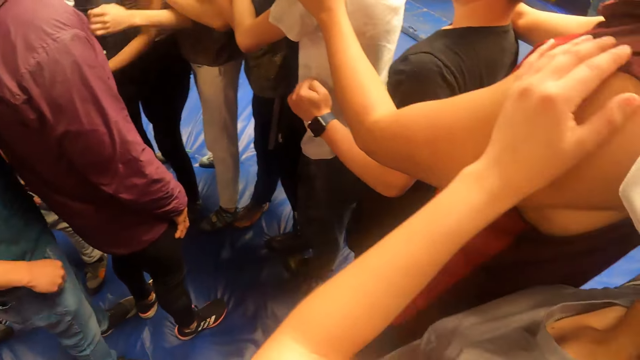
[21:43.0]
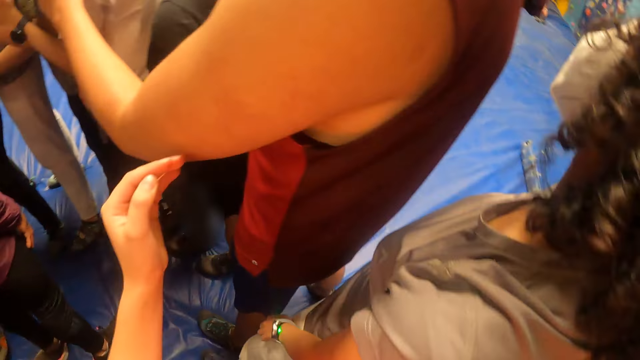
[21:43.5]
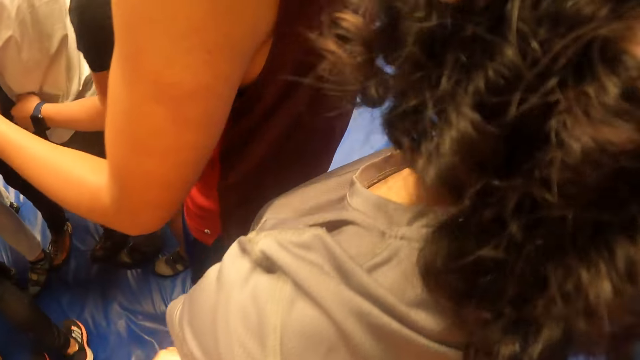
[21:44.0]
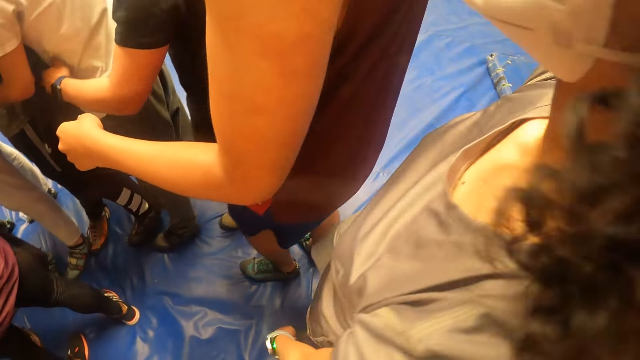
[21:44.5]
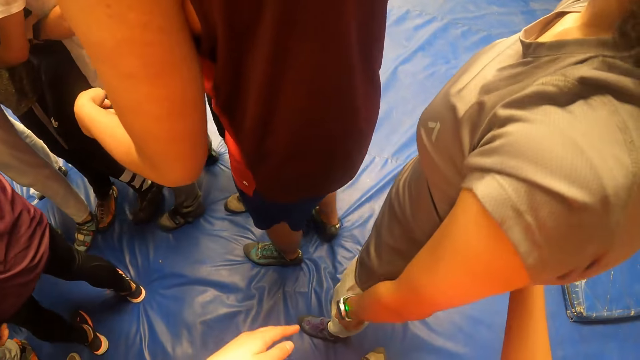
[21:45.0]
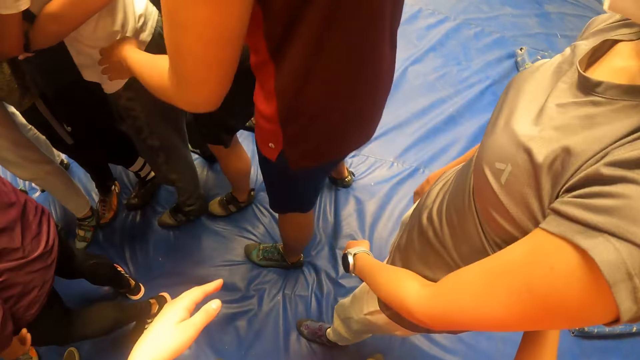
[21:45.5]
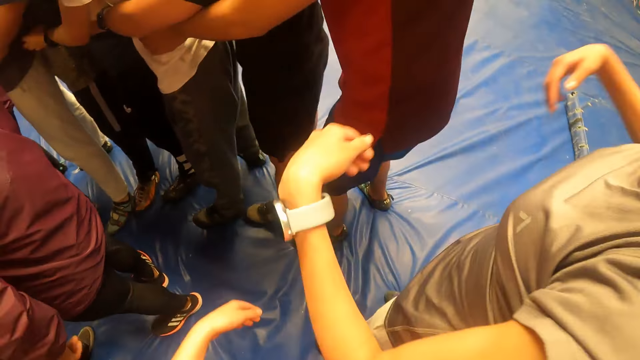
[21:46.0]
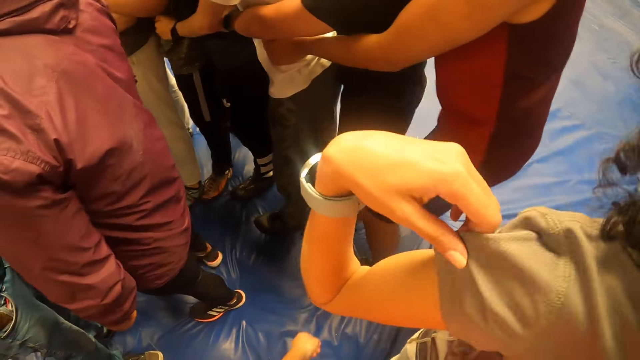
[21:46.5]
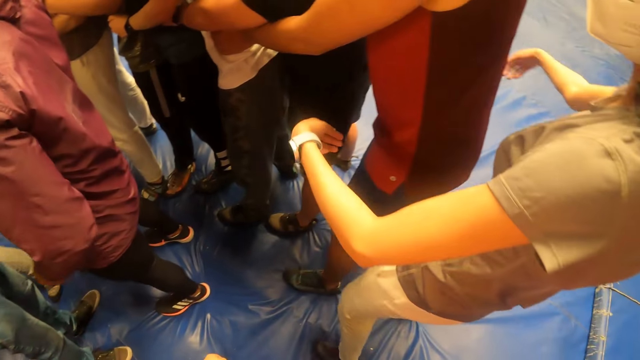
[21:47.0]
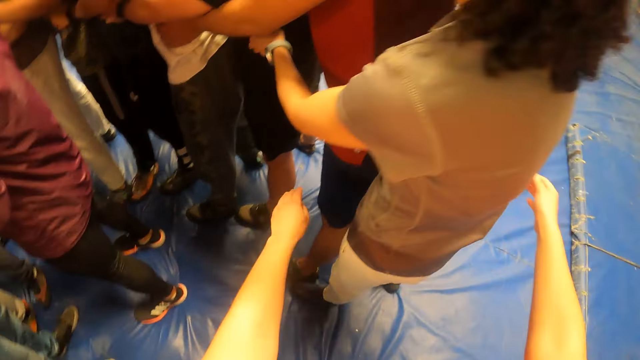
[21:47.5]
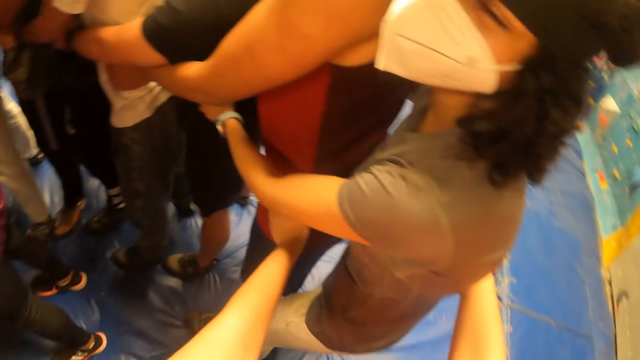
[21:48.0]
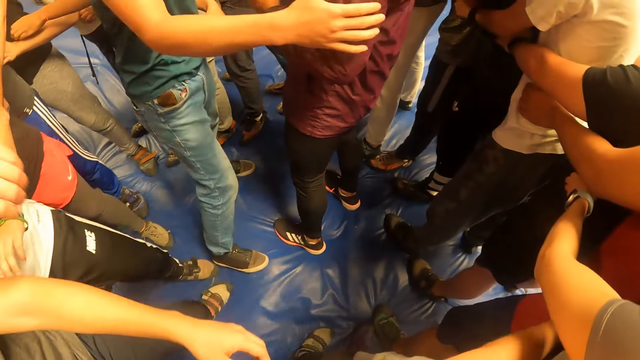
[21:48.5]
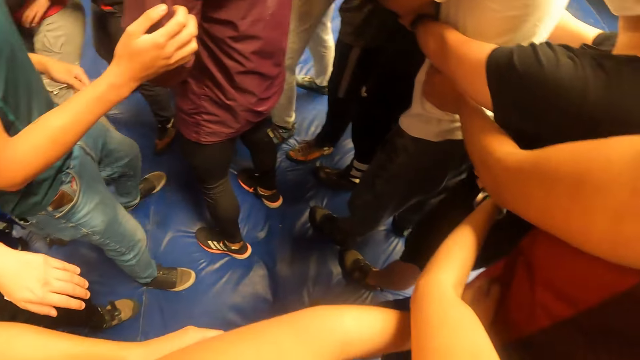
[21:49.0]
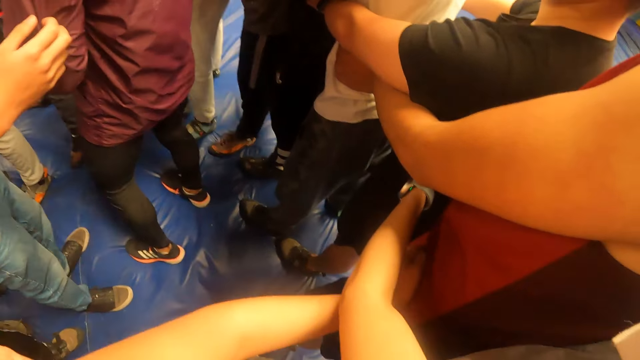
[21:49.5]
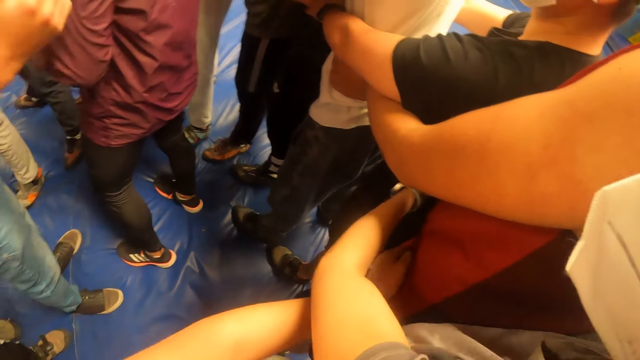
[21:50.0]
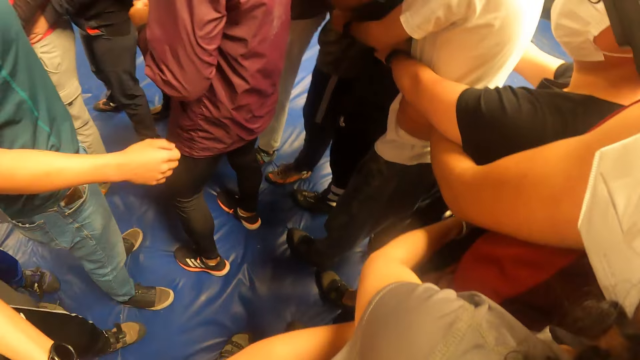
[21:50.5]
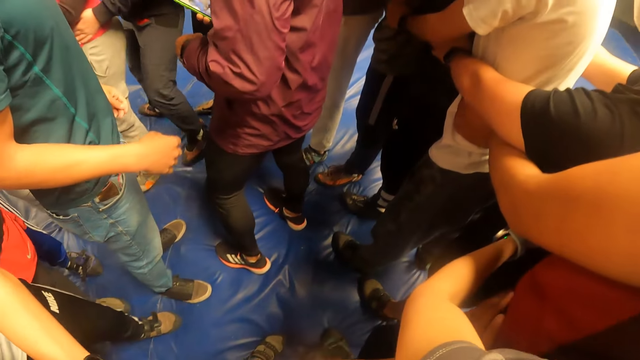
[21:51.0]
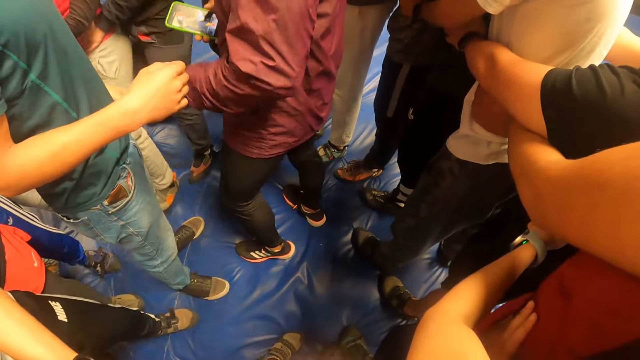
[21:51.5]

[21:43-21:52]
A man converses with the team. The camera wearer looks at another man. They hold the woman or the other man on the waist with both hands. They look at the team.

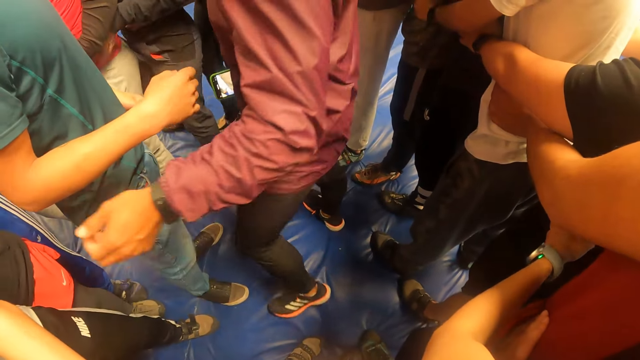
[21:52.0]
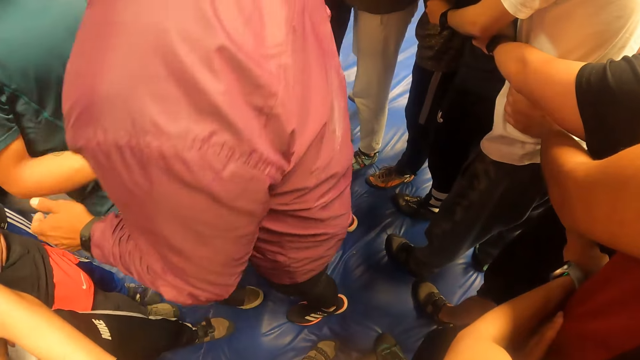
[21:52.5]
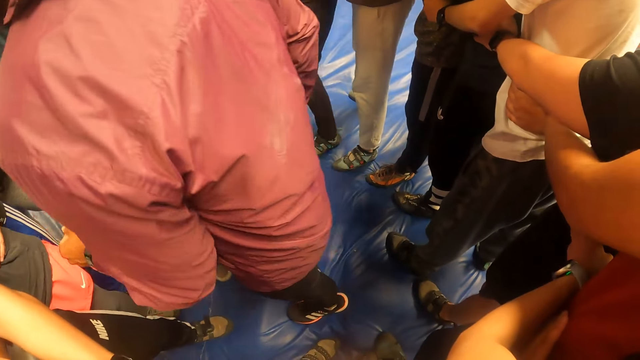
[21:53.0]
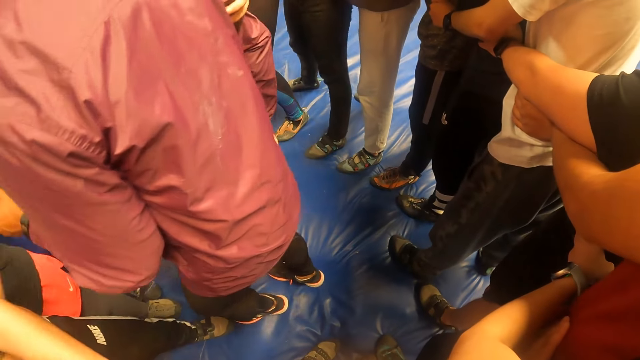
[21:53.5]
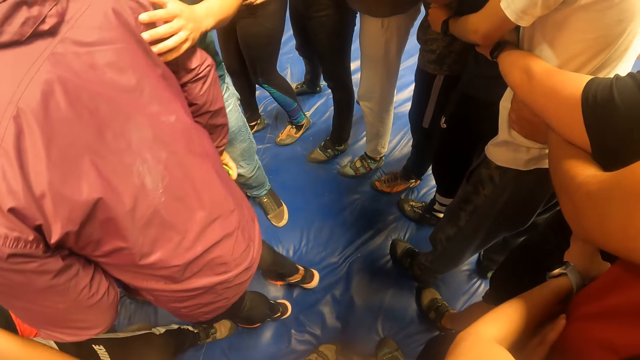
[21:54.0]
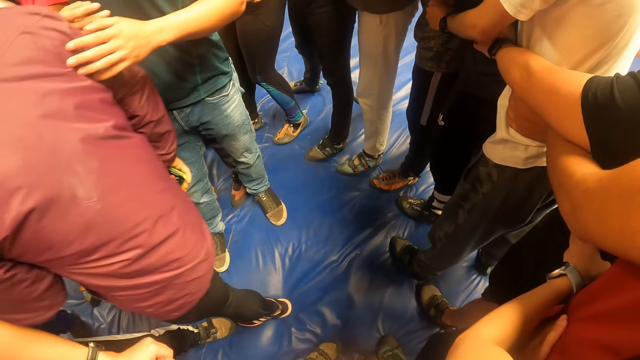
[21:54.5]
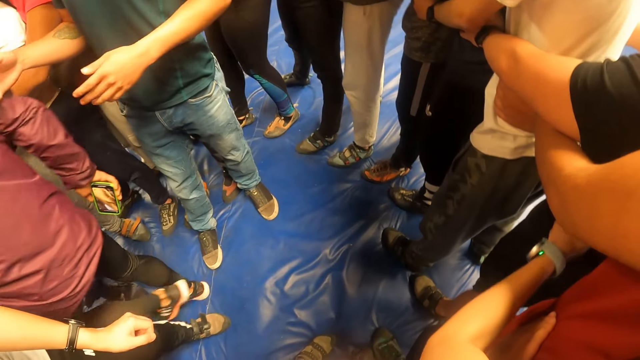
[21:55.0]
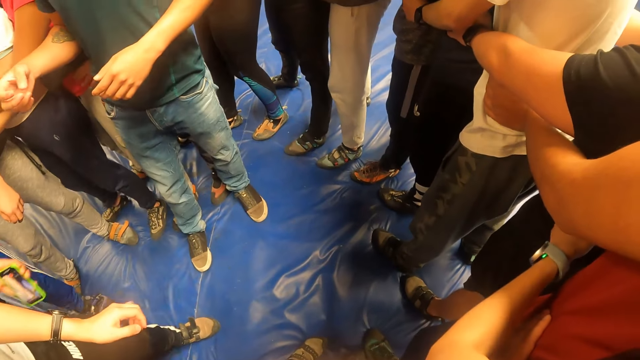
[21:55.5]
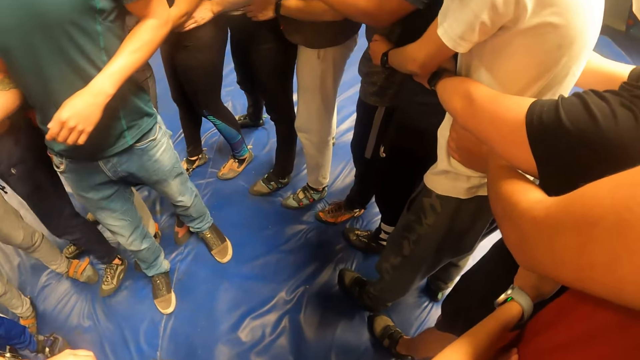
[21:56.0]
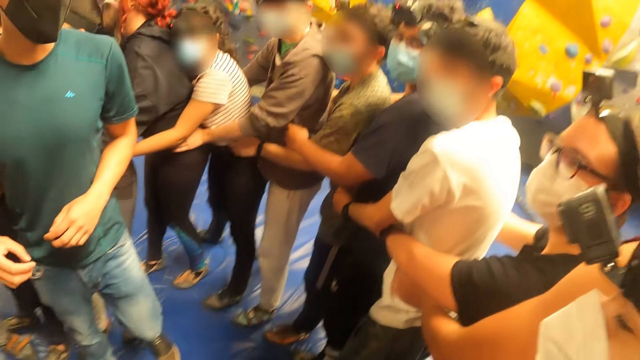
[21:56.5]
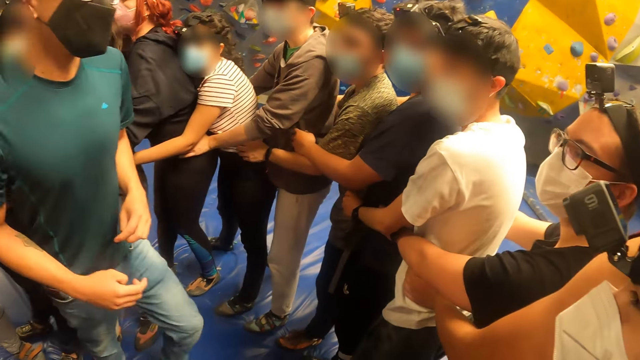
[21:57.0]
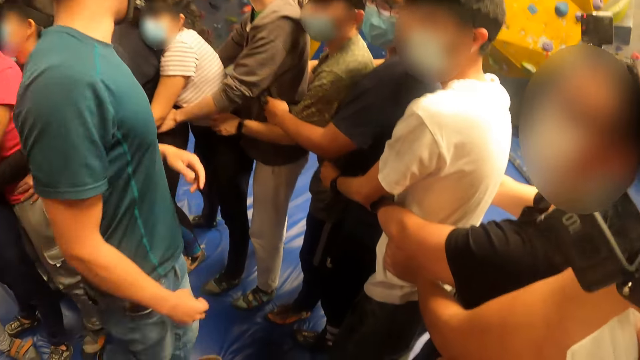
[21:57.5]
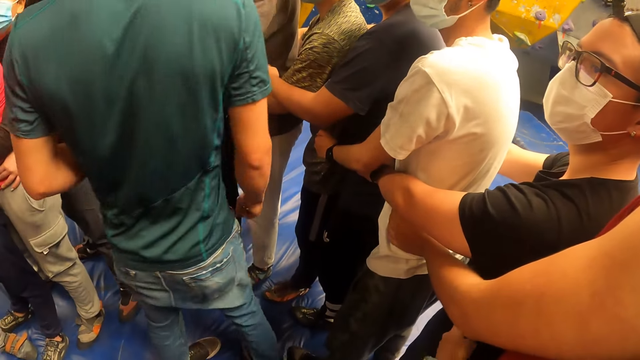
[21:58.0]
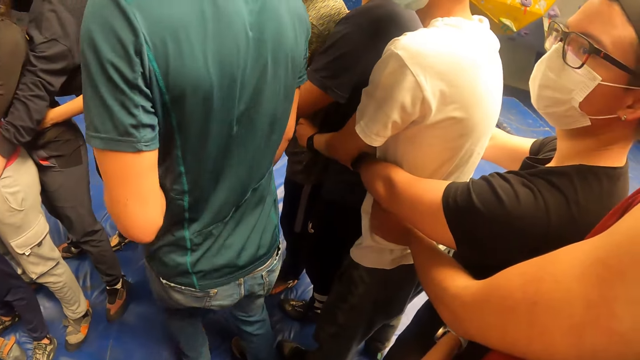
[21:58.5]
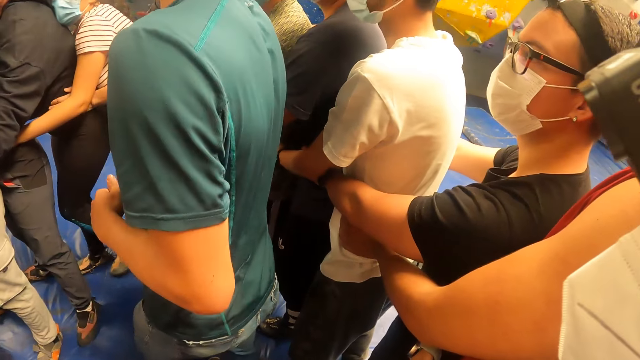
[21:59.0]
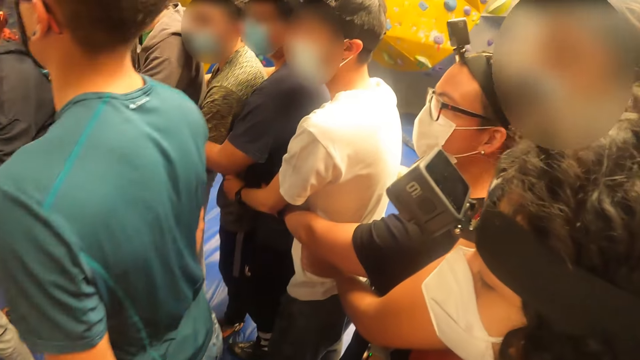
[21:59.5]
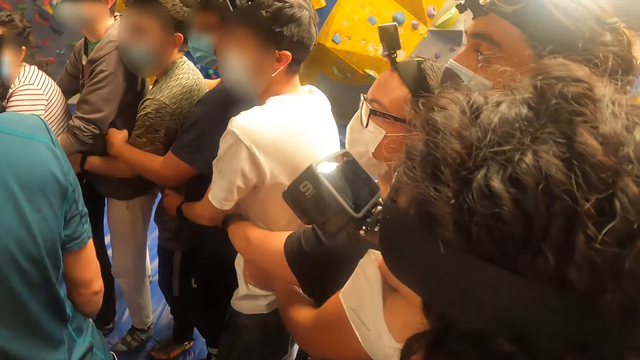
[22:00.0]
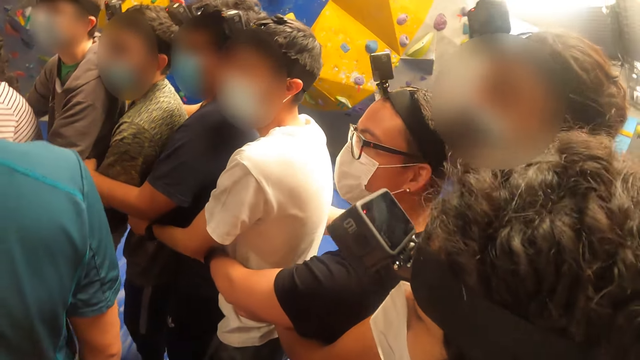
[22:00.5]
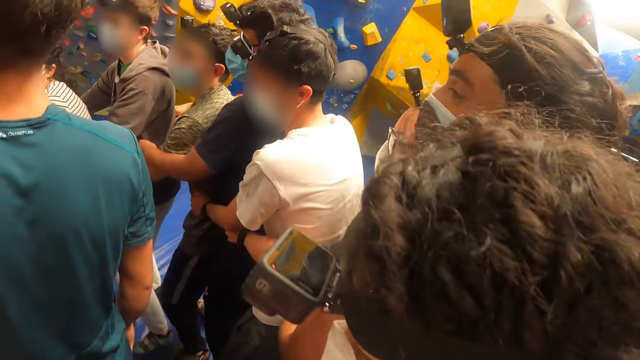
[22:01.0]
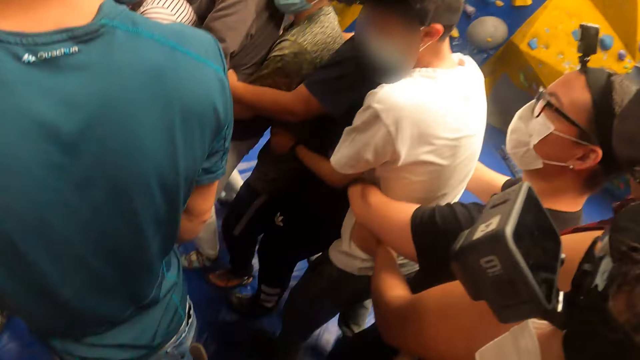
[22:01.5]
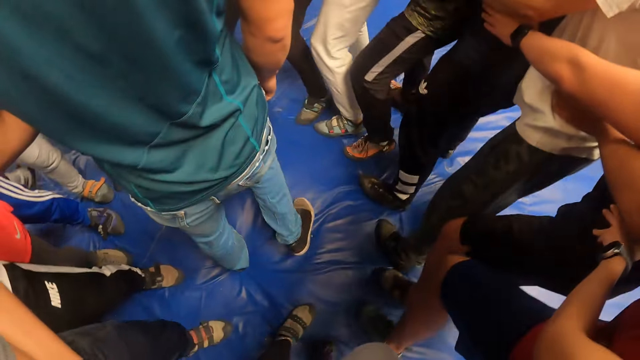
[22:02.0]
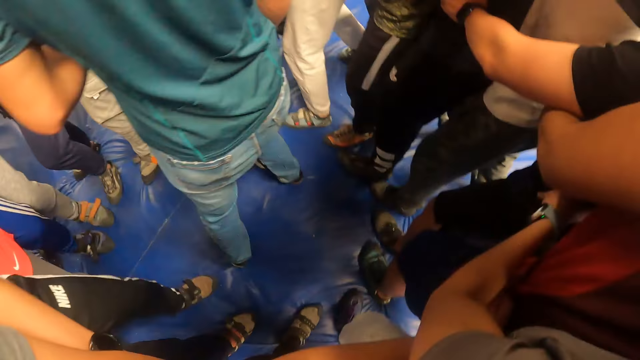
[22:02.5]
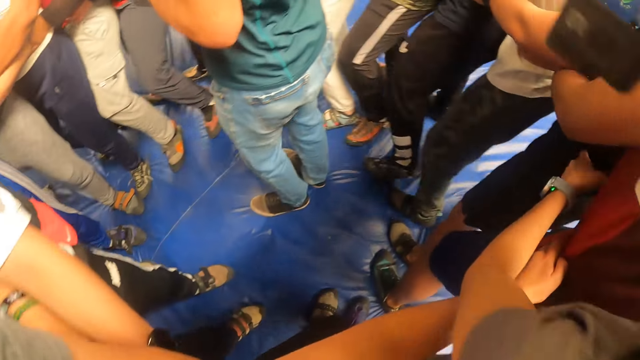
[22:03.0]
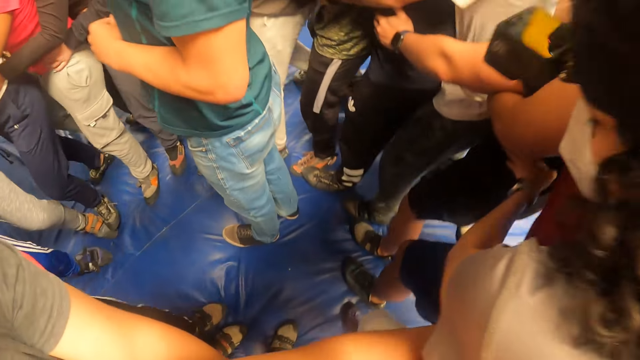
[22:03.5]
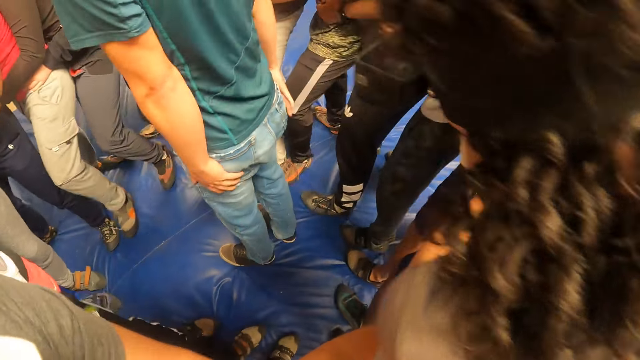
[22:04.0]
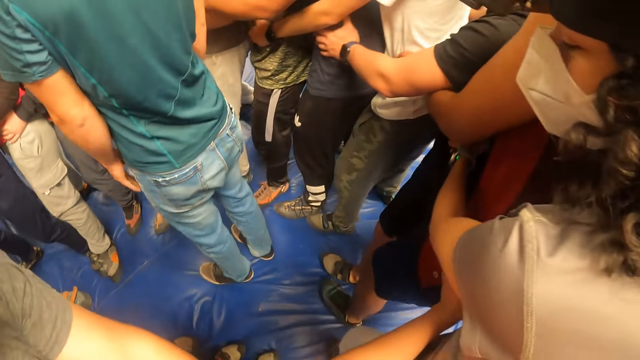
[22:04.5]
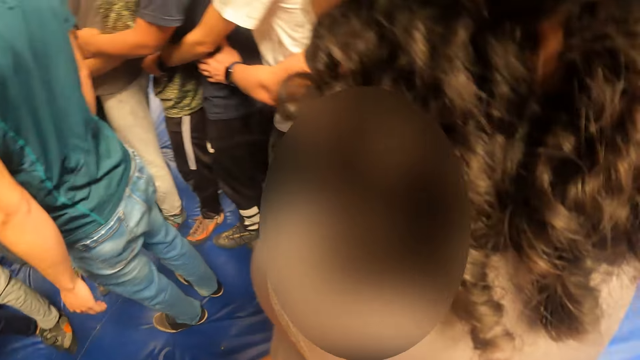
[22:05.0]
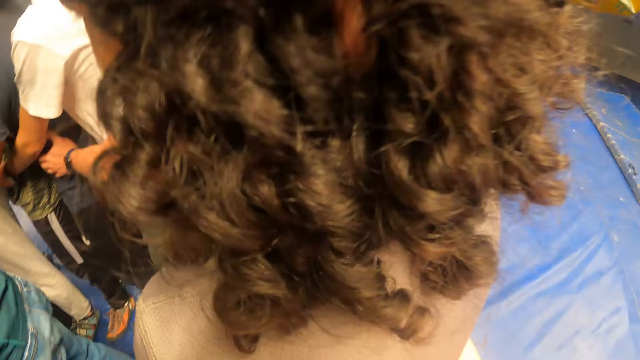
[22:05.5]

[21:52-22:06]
A man converses with the team. The camera wearer looks at the team. The man converses with the team. The camera wearer walks on the bed. A woman walks on the bed. The camera wearer looks at the team. They jump with the team.
